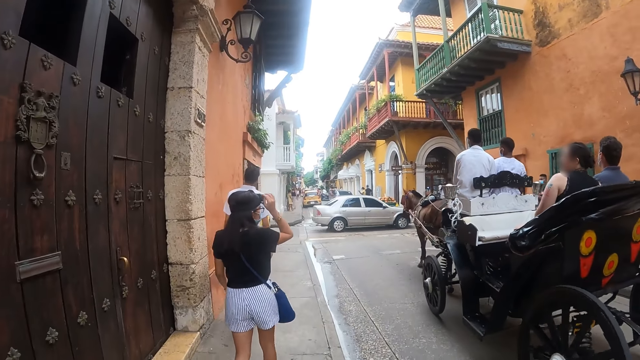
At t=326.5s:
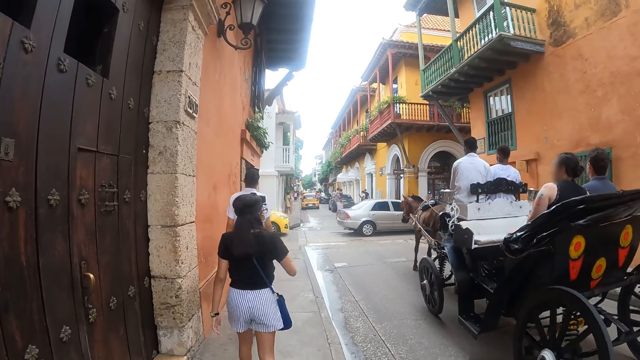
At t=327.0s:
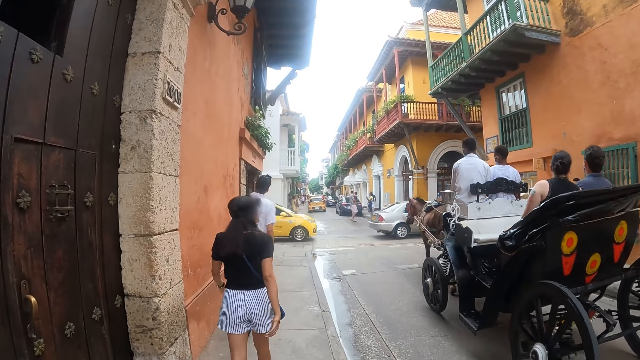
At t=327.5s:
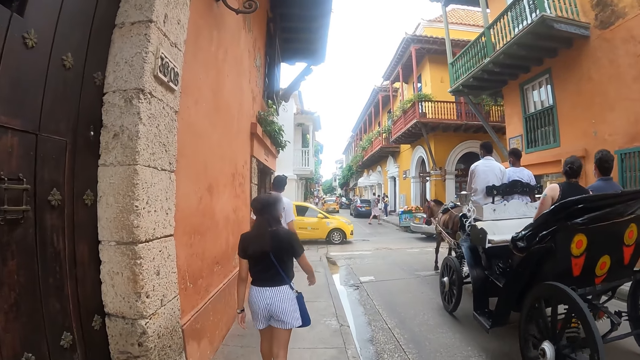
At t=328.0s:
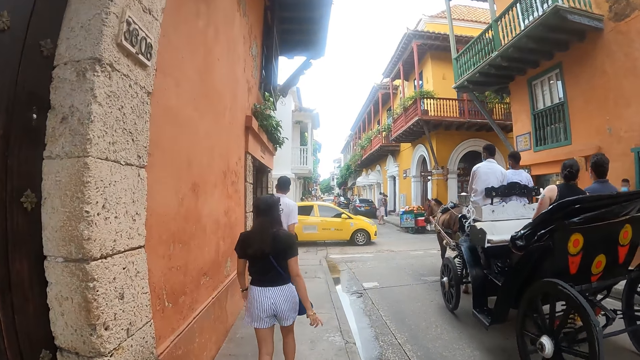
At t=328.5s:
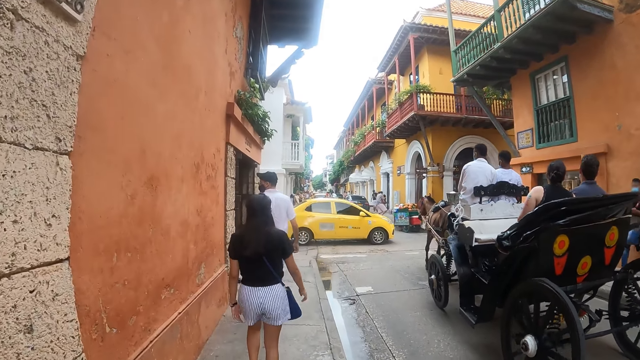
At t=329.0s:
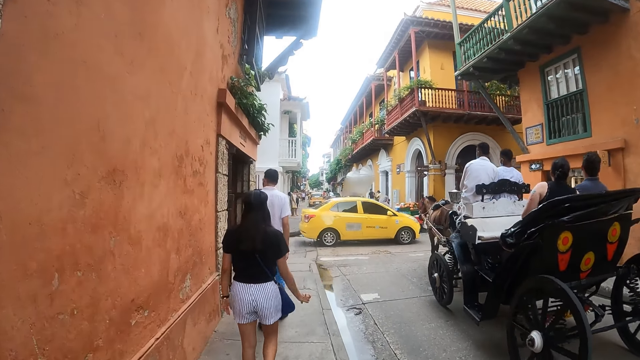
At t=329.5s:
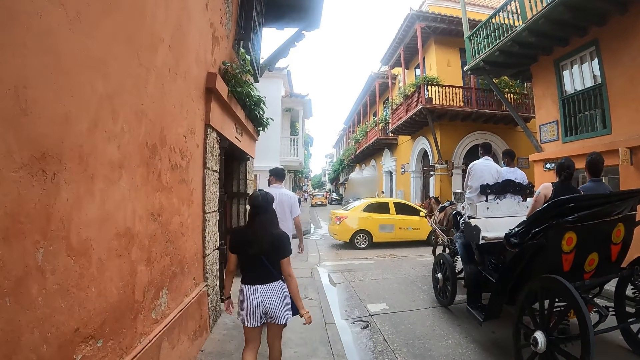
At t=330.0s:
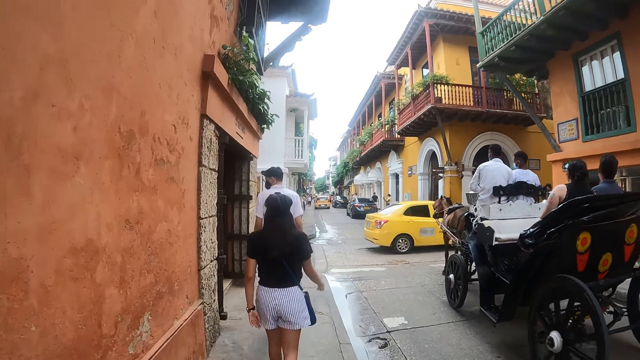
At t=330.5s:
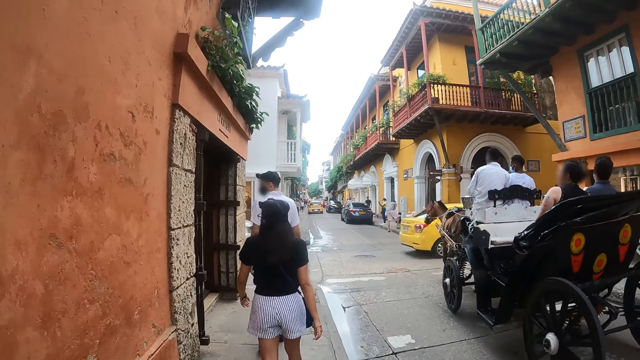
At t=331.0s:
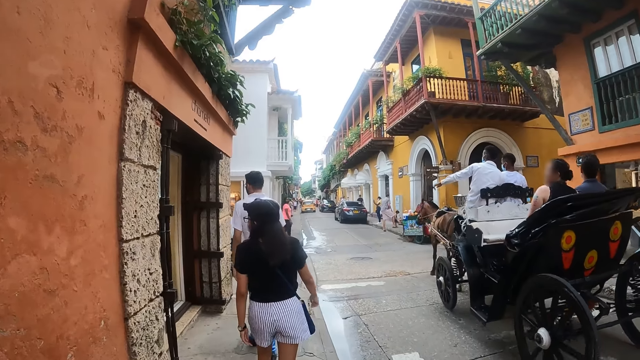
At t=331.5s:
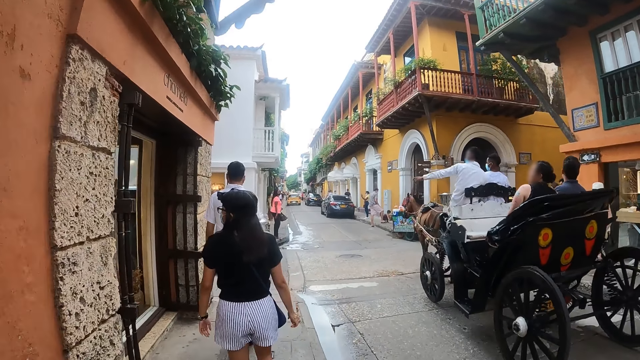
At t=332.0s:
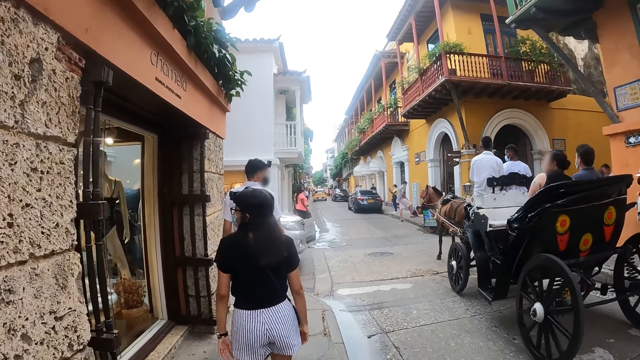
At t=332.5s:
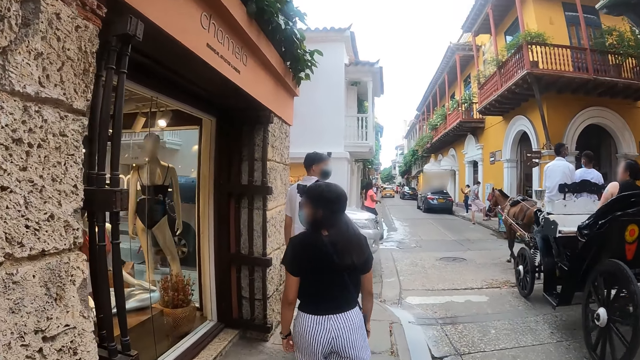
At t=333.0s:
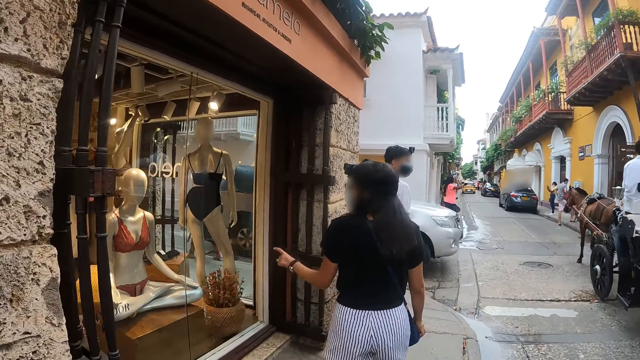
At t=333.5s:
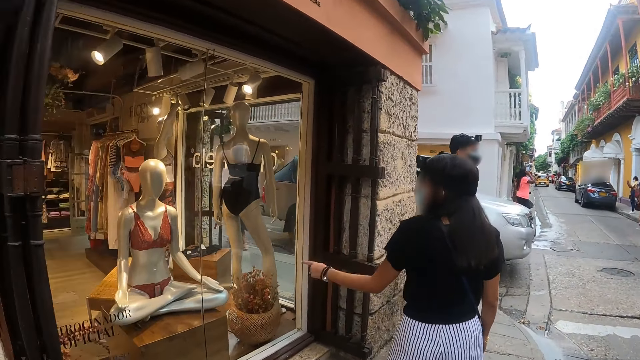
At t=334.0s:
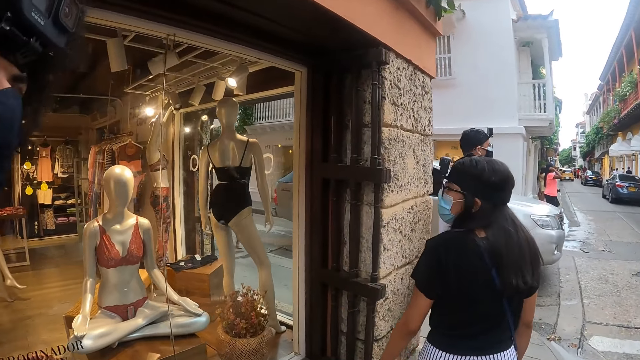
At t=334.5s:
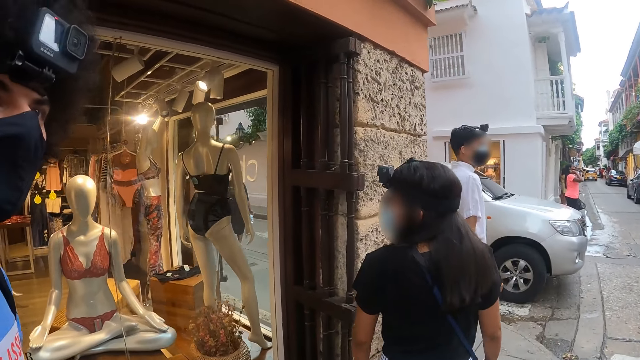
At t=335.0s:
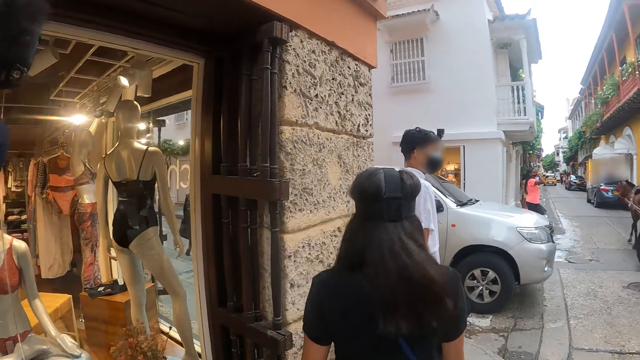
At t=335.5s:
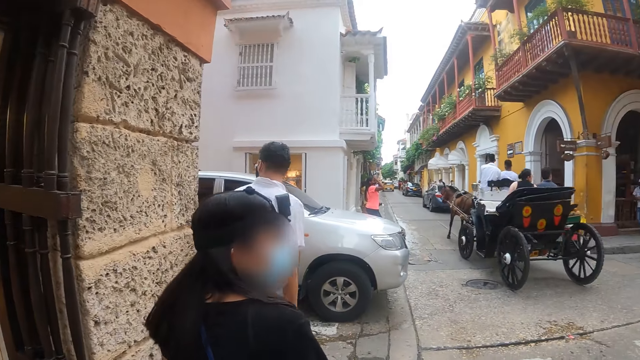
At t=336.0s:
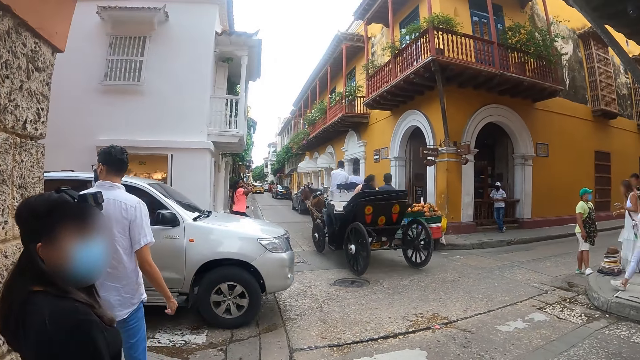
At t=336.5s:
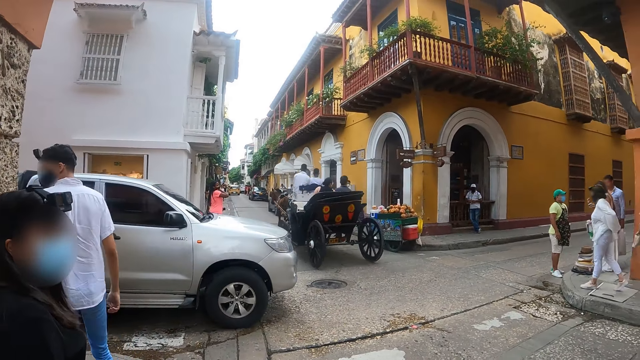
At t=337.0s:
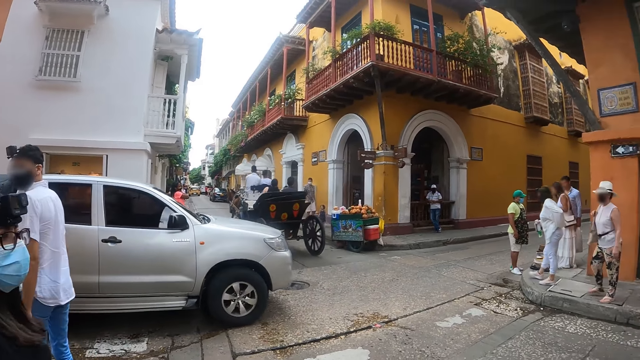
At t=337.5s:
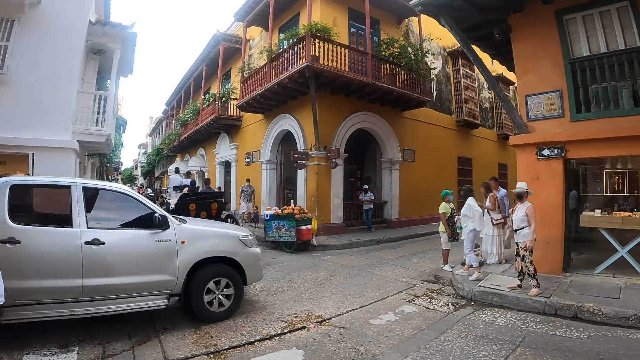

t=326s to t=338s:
The camera wearer walks around. A woman points at a building.

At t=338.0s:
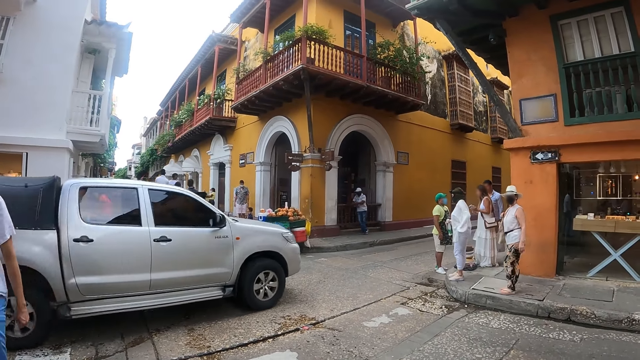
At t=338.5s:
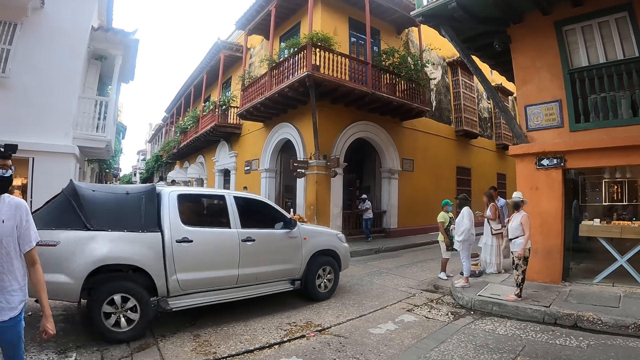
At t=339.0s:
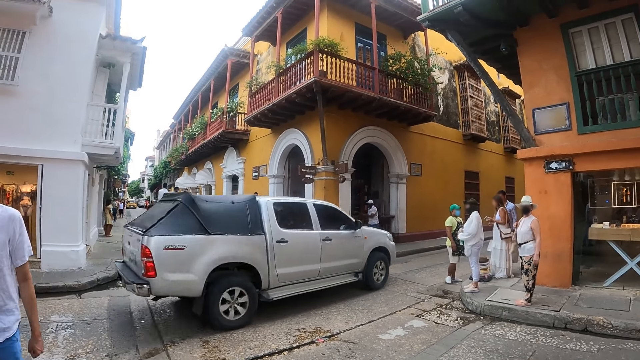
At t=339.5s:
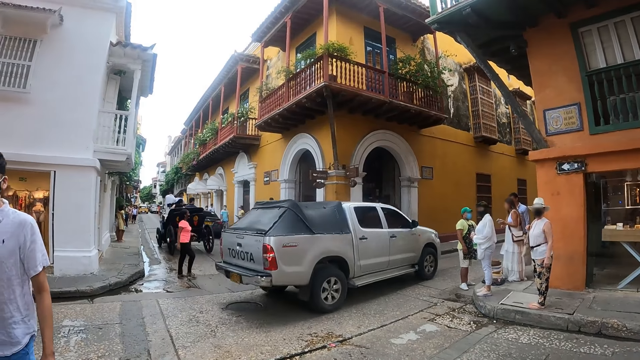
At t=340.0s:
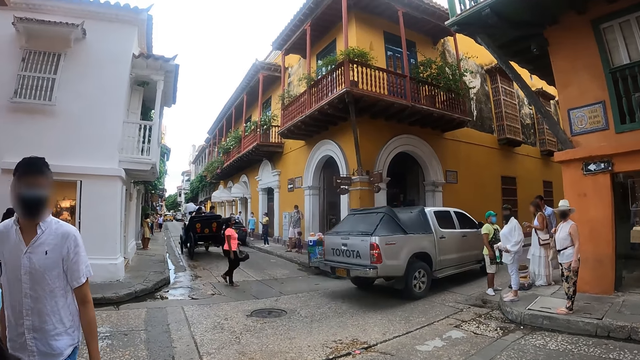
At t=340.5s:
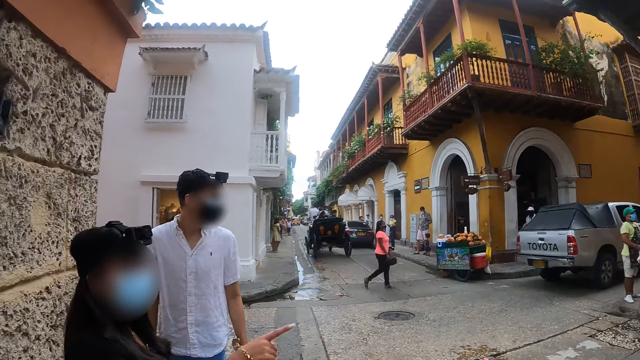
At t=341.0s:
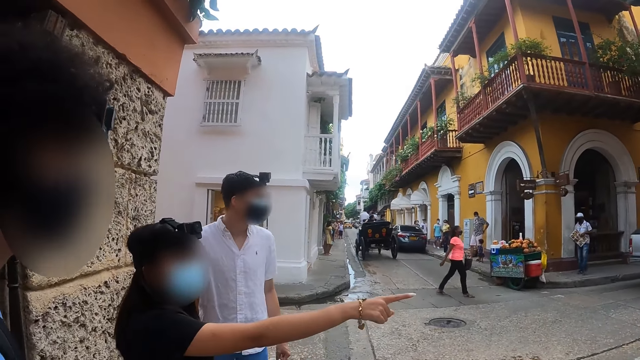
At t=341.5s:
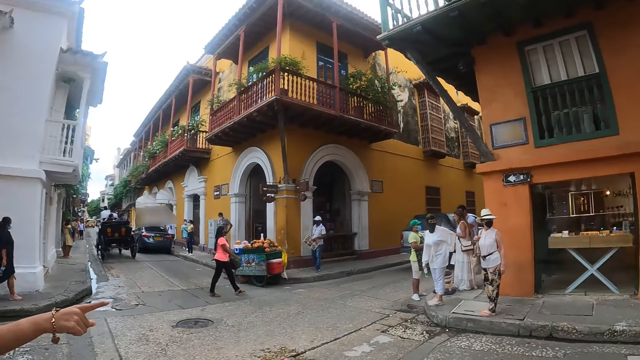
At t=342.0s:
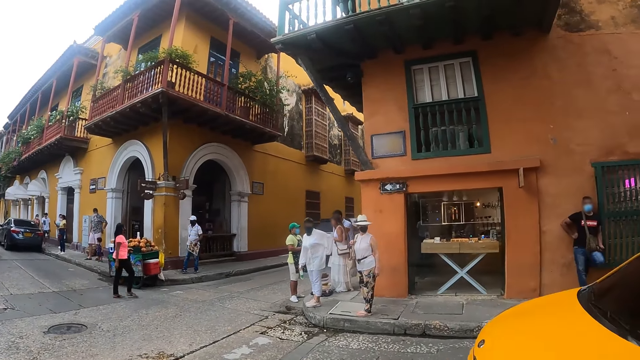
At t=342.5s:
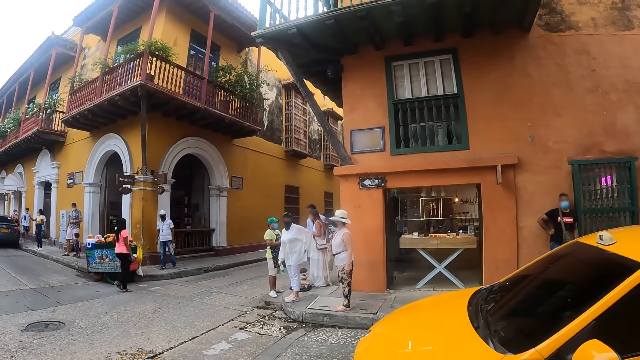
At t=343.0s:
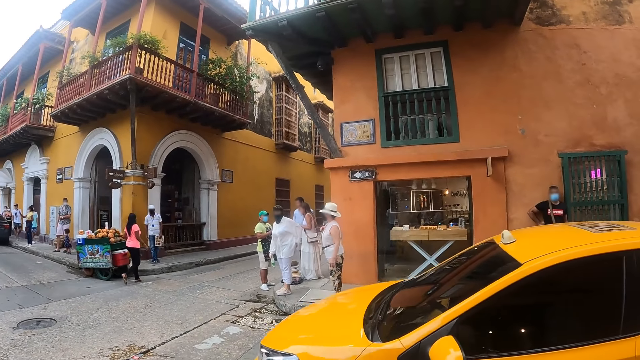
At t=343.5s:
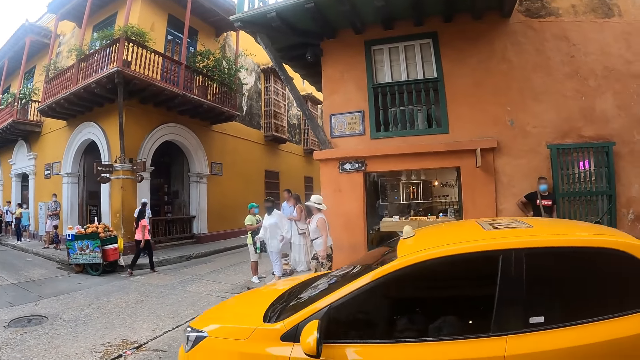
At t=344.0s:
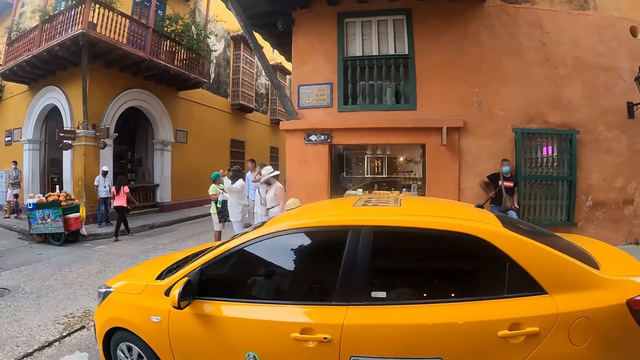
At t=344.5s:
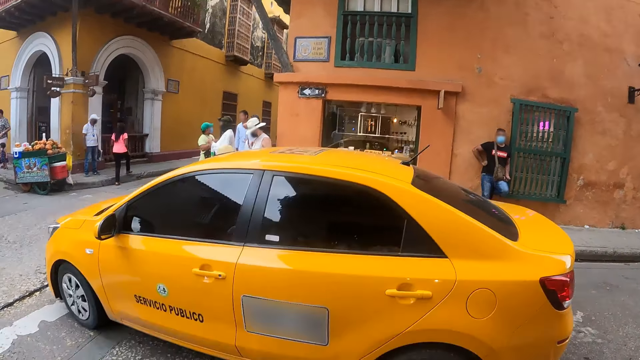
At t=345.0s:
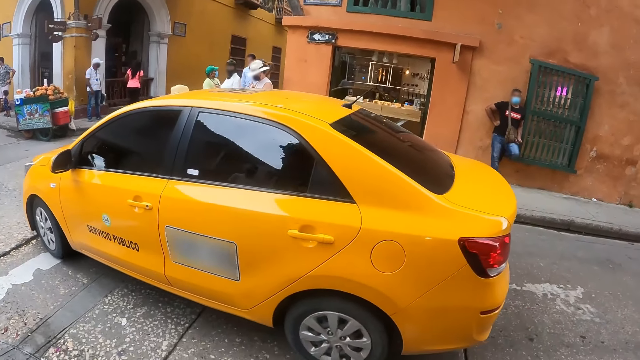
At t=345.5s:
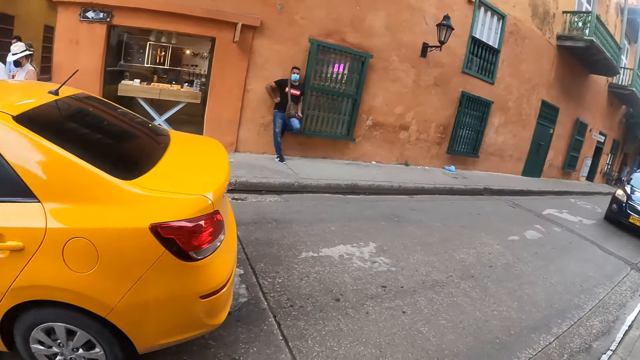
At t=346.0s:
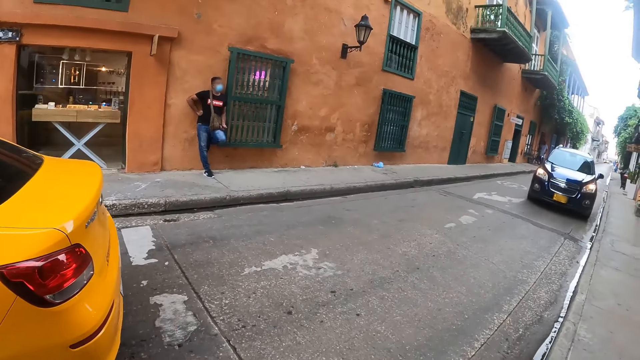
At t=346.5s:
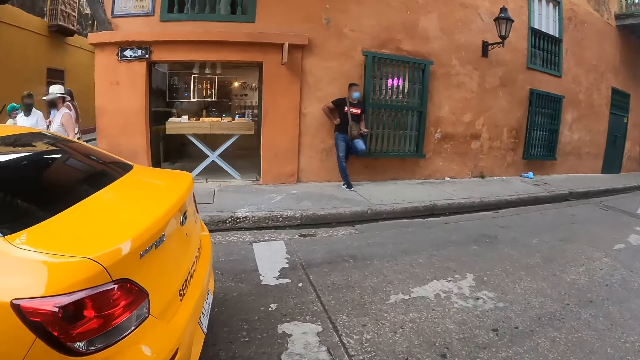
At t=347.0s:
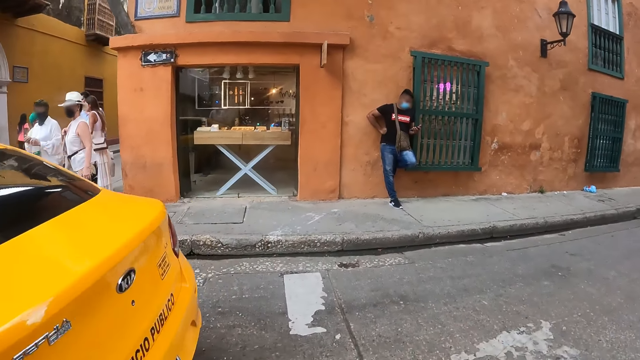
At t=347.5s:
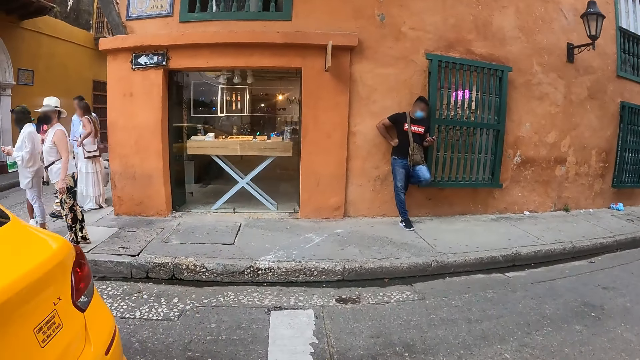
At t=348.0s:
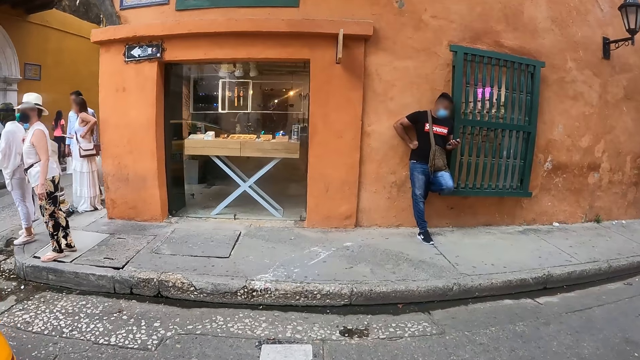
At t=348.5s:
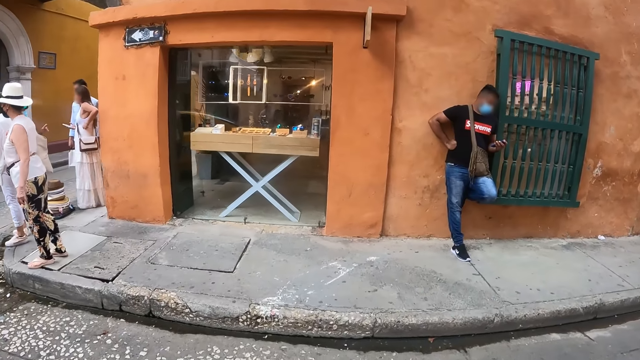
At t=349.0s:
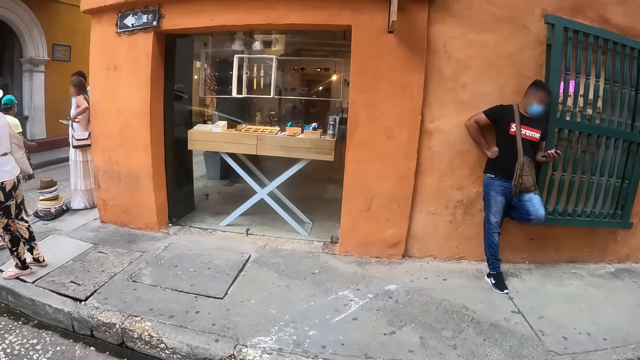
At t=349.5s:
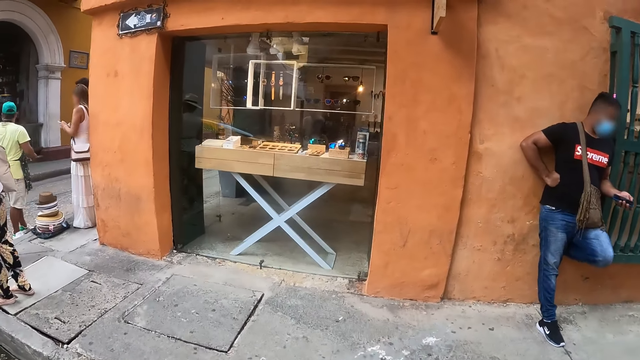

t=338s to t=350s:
The camera wearer looks around. A woman points at the accessories. The camera wearer crosses to the other side of the road and walks to the accessories.
